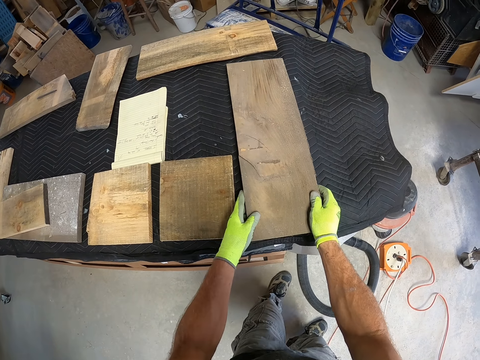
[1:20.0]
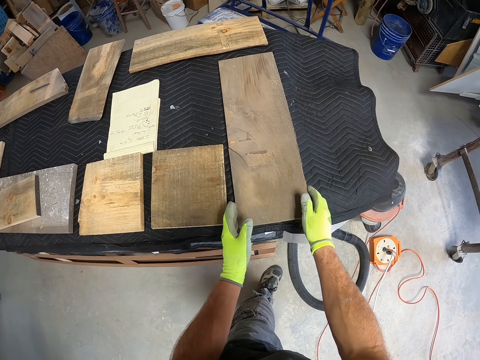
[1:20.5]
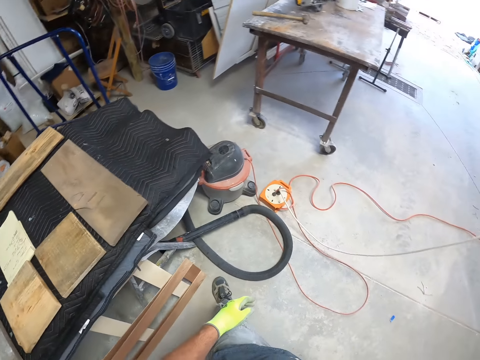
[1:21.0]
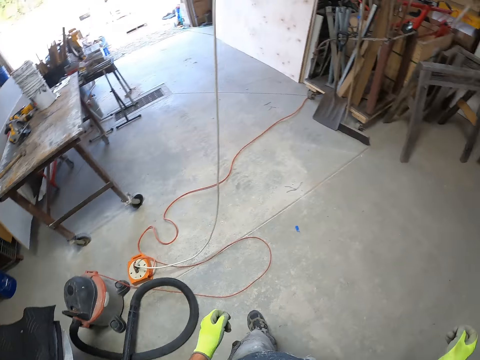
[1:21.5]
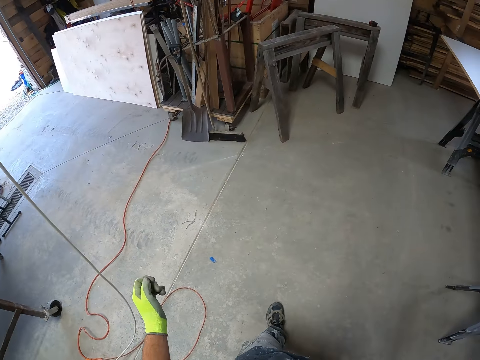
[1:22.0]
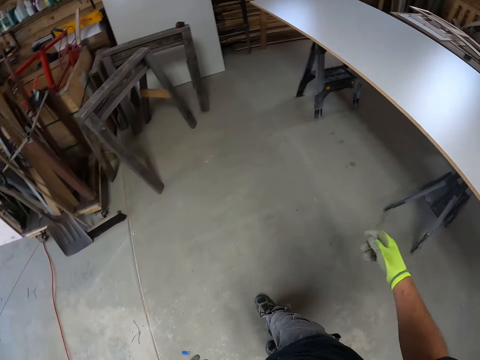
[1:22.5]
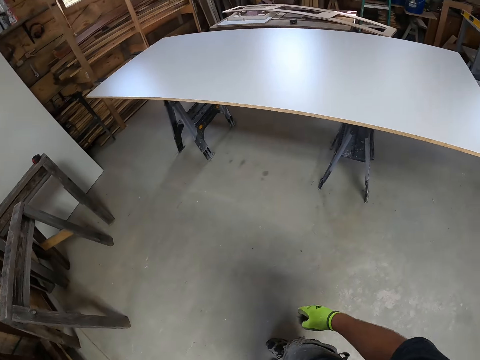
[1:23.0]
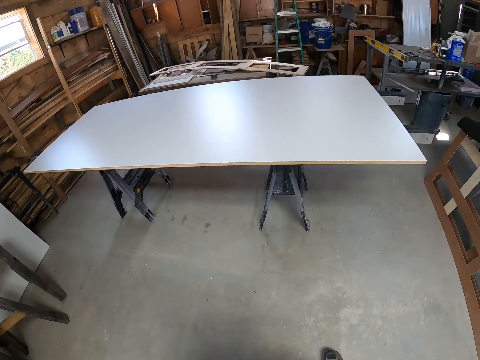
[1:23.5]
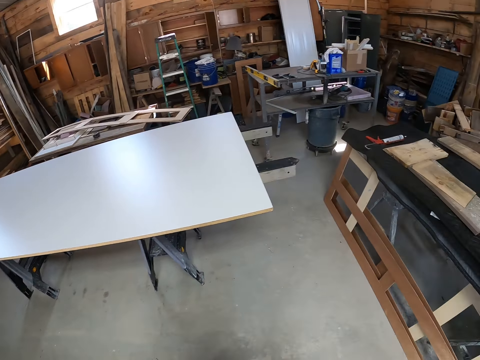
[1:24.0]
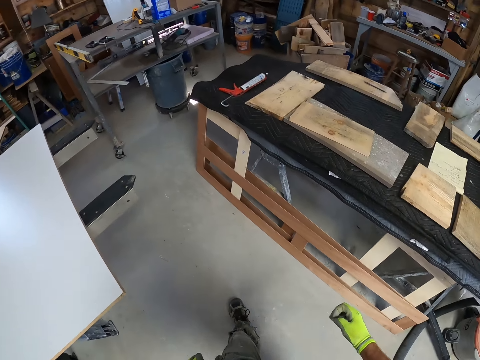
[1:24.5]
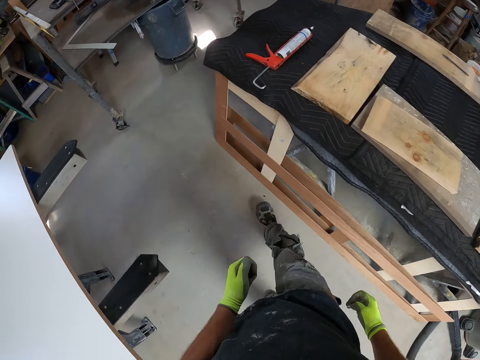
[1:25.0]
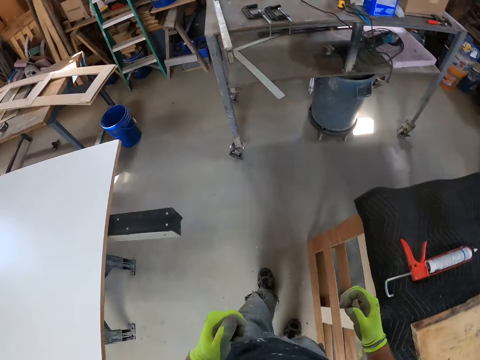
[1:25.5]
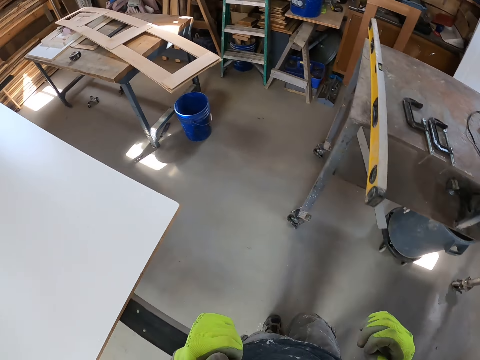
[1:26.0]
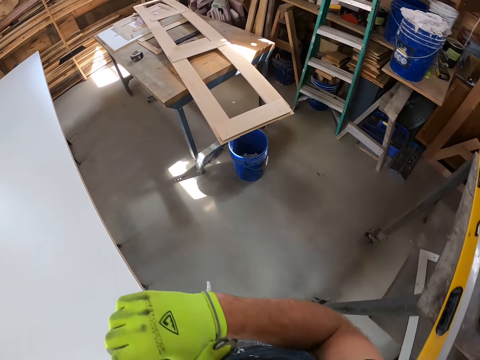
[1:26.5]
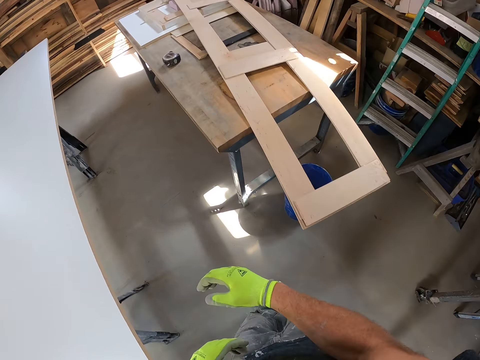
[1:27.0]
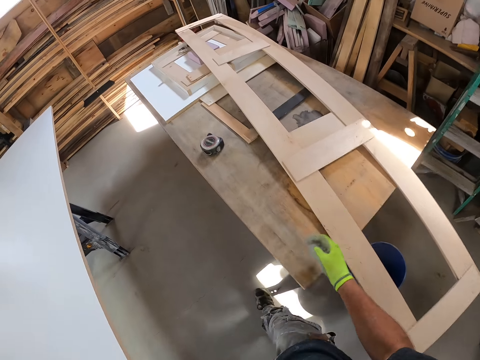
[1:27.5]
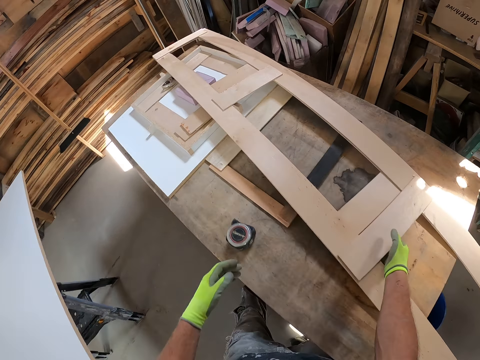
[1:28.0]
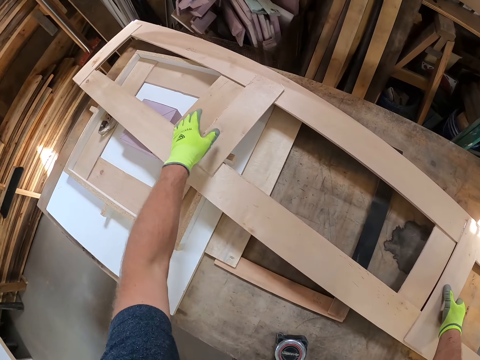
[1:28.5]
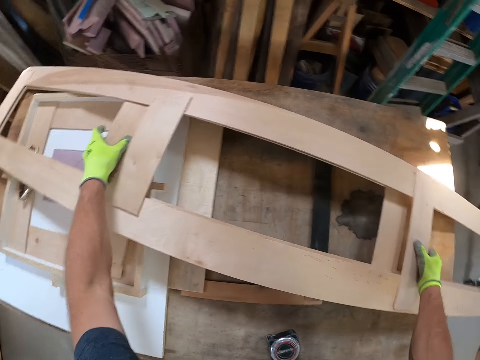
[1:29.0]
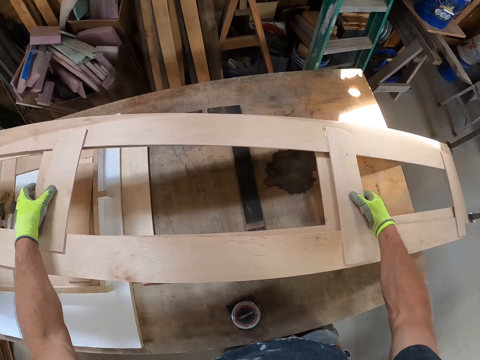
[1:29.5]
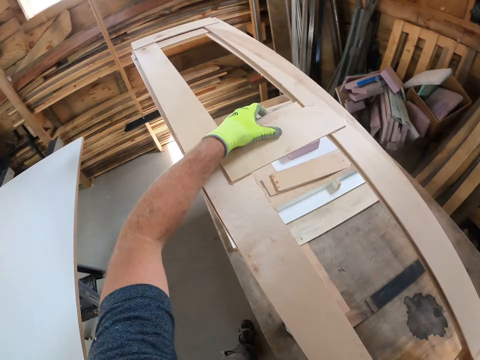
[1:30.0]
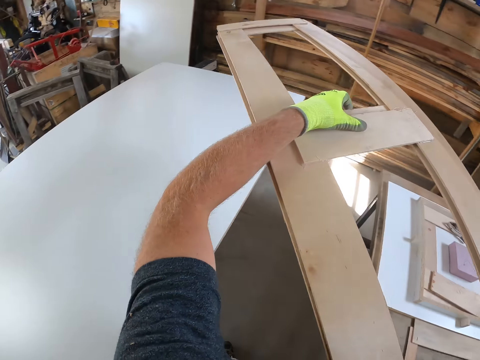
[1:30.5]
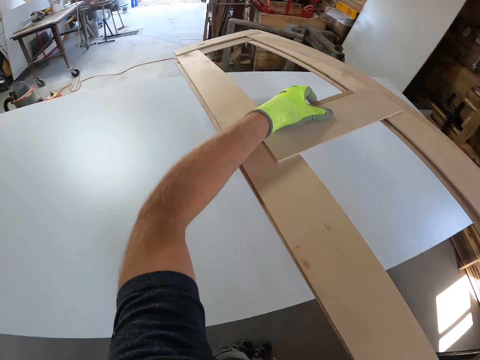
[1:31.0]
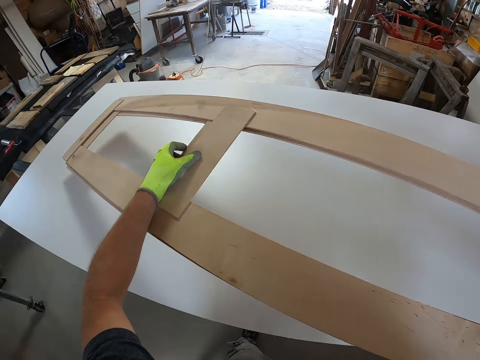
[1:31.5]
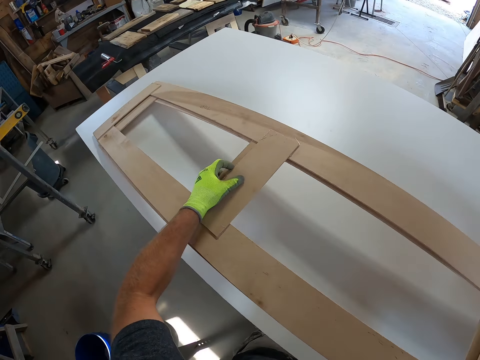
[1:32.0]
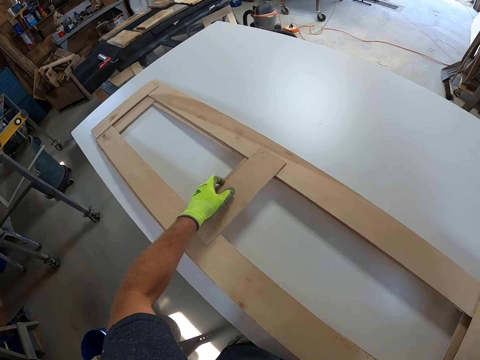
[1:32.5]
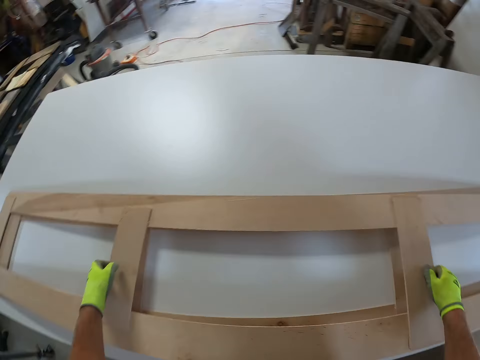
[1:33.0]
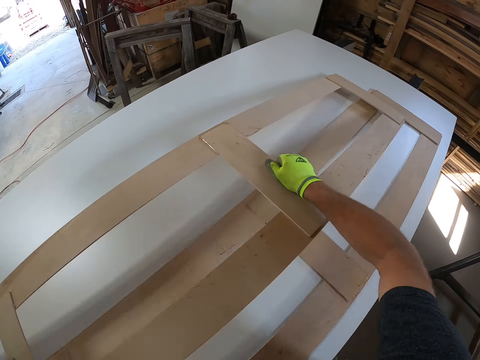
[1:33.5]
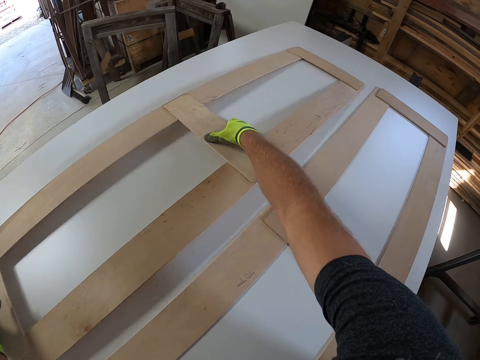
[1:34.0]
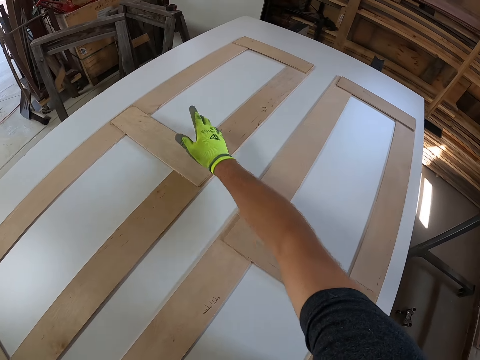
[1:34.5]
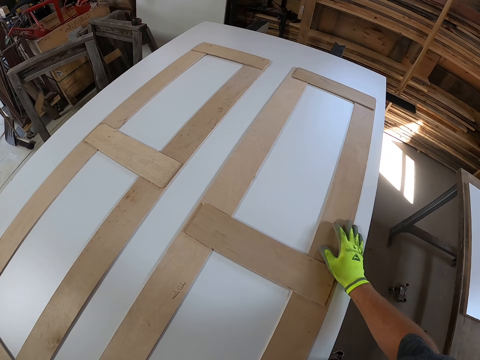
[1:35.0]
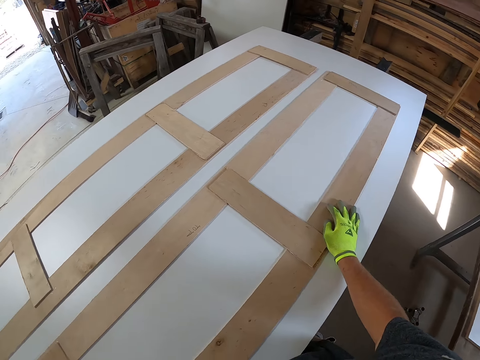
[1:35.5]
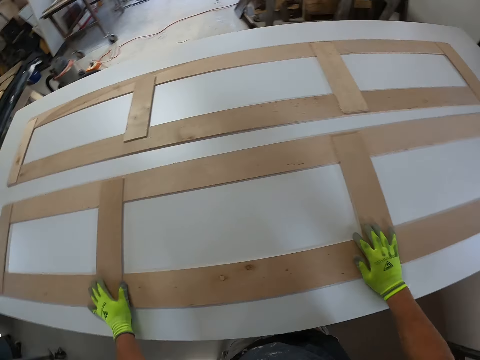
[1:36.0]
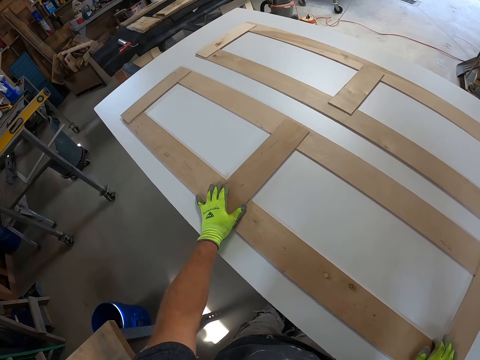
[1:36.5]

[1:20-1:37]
The camera wearer puts the piece of wood on the table. They look around and walk in the room. They take the piece of wood from the table top. They put the piece of wood on the table top. They separate the woods on the table top.

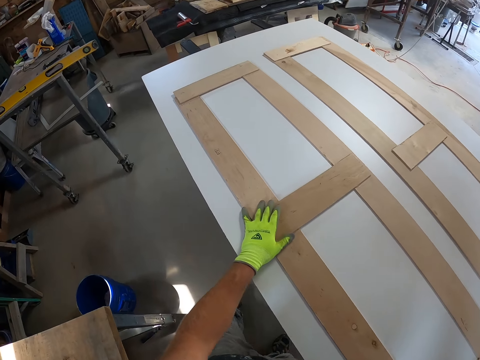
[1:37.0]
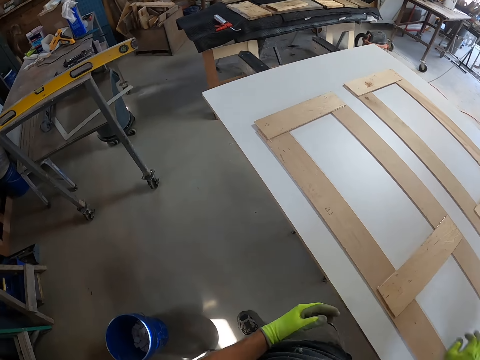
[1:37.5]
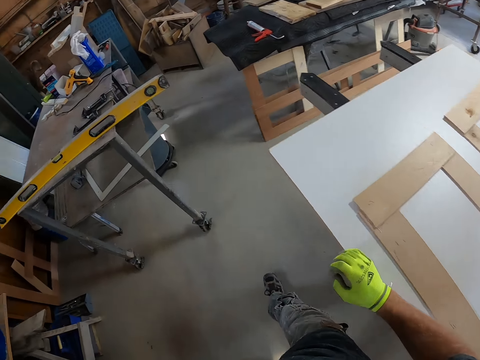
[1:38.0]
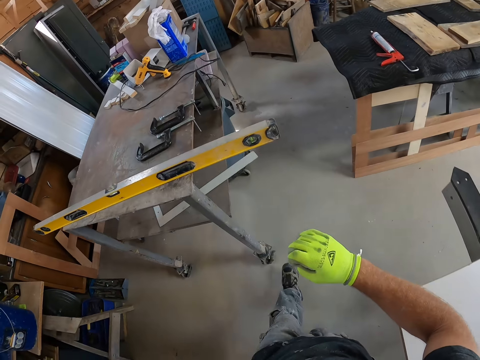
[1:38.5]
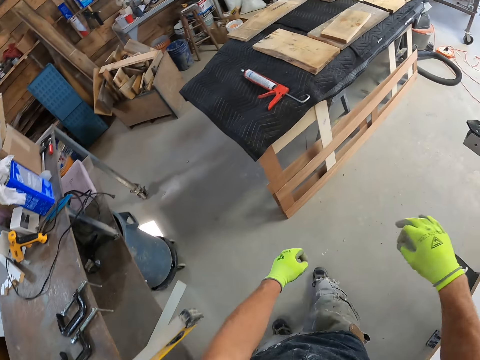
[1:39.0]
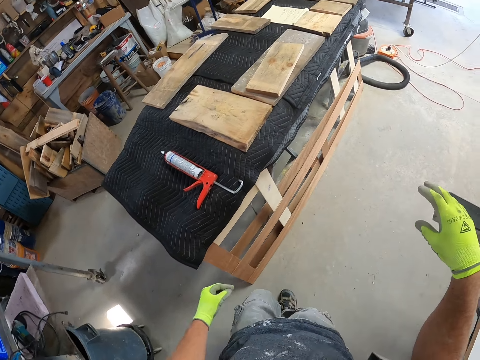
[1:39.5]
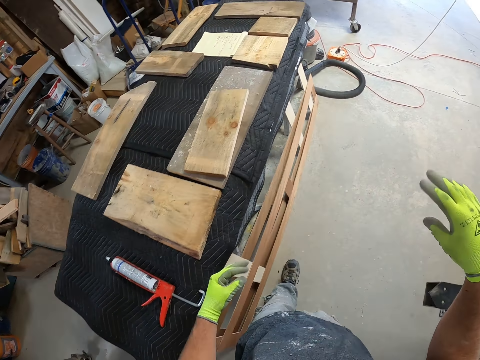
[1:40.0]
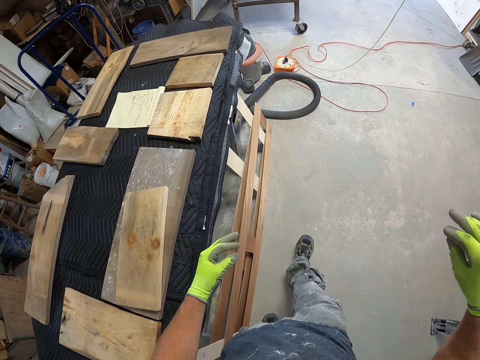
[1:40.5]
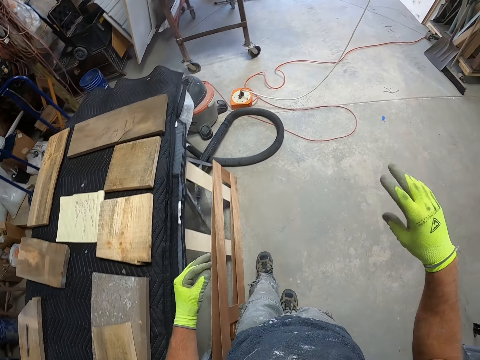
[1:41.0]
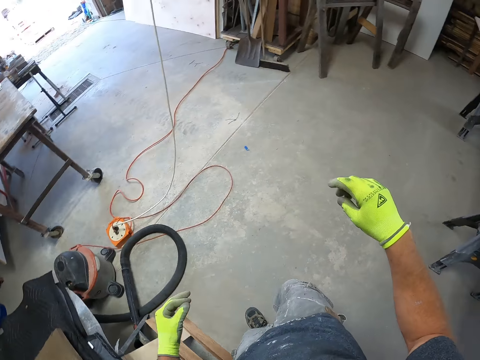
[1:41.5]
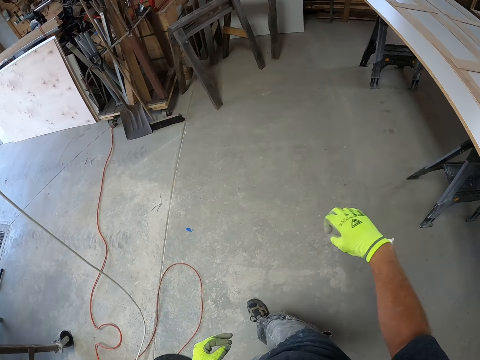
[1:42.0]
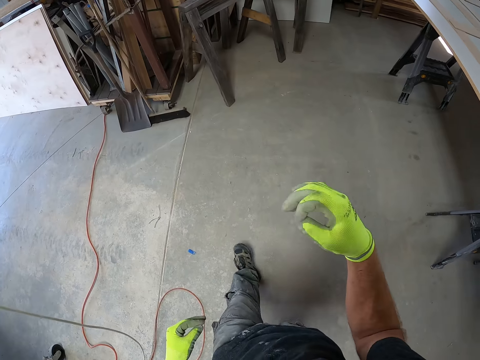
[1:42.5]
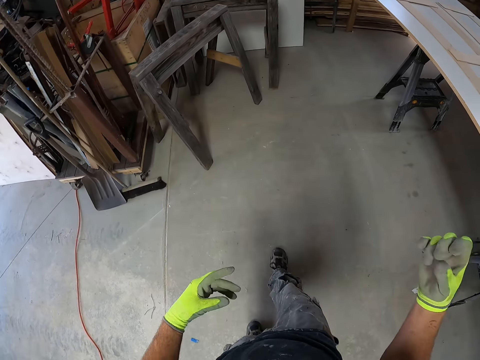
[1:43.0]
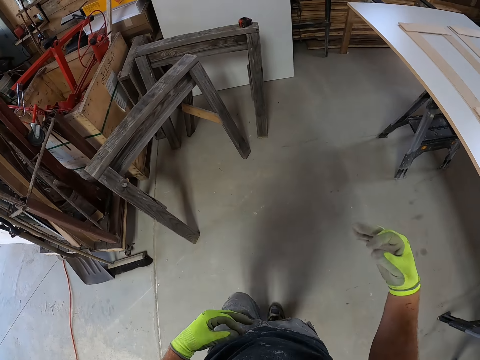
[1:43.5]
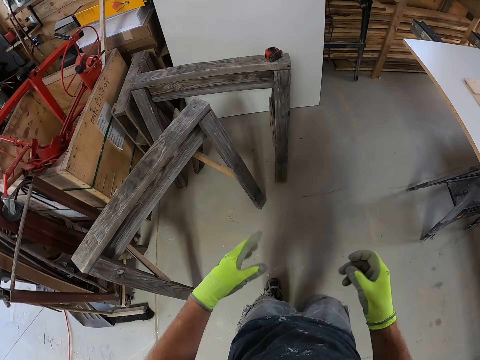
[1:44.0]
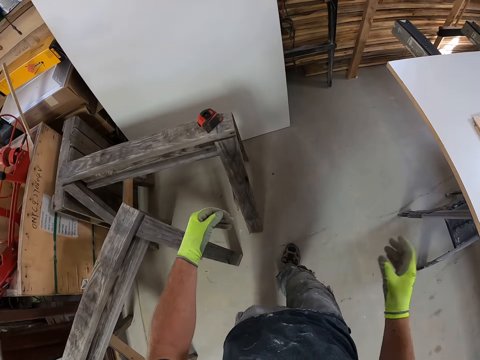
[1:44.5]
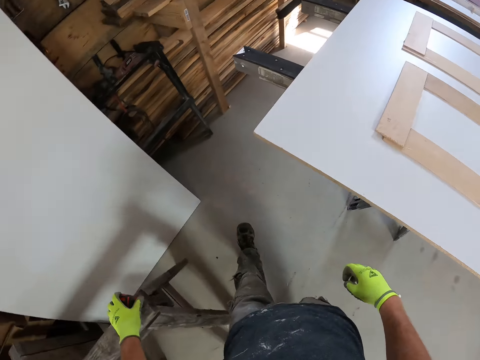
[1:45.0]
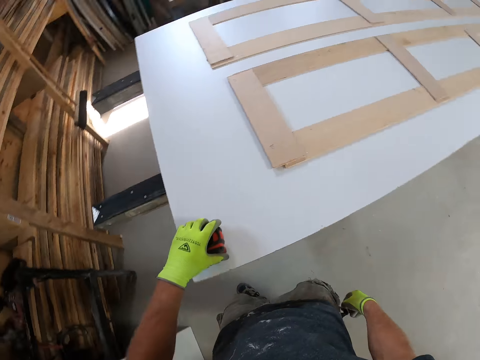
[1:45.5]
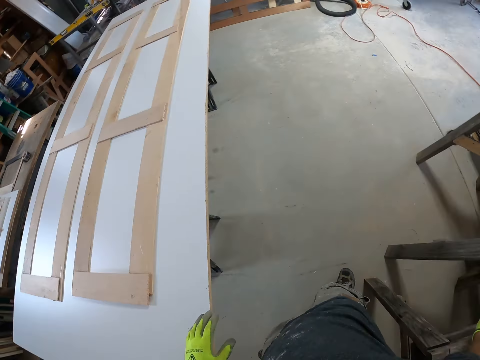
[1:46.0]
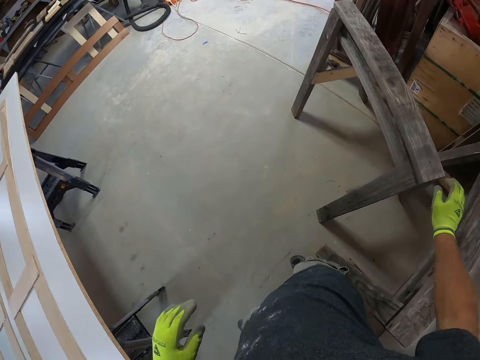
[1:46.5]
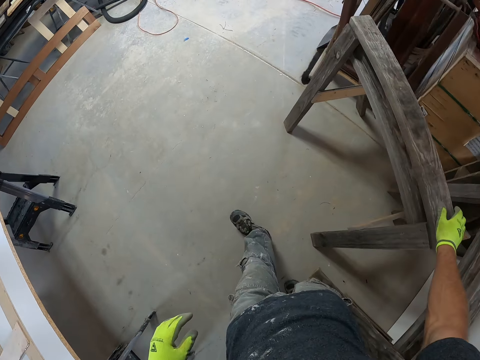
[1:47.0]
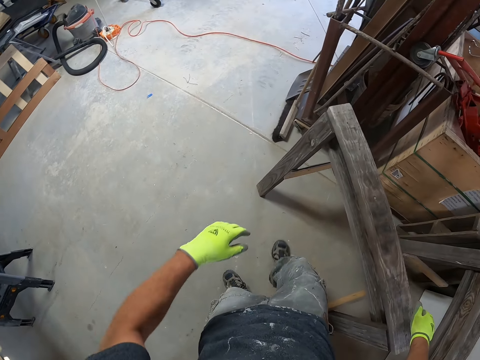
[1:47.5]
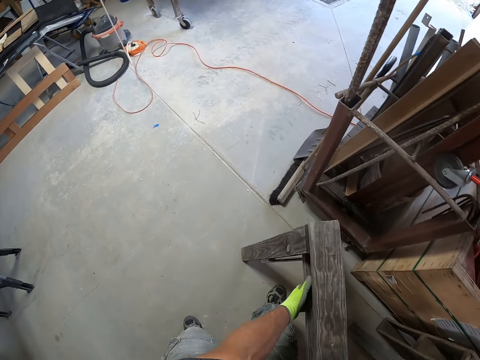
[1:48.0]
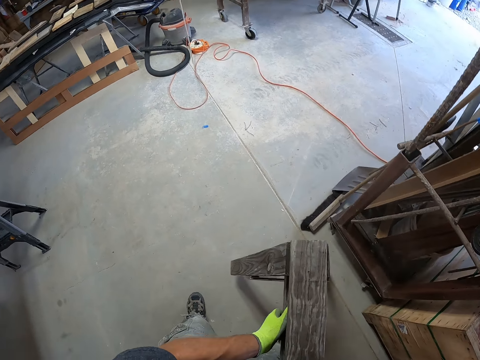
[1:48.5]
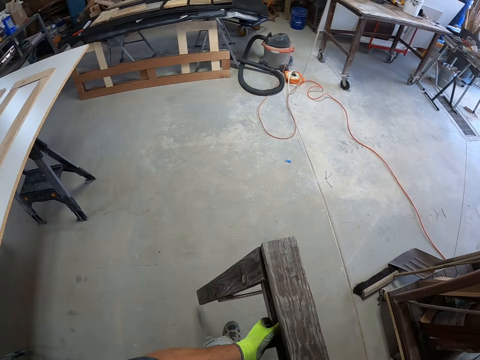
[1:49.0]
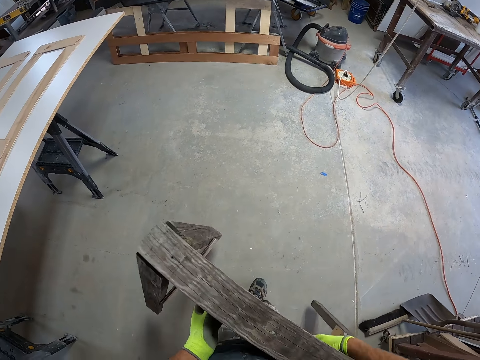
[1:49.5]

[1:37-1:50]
The camera wearer walks in the room. He shakes his fingers. He walks in the room. He picks up a measurement tape from the iron. He drops the measurement tape on top of the table. He takes the piece of wood.
